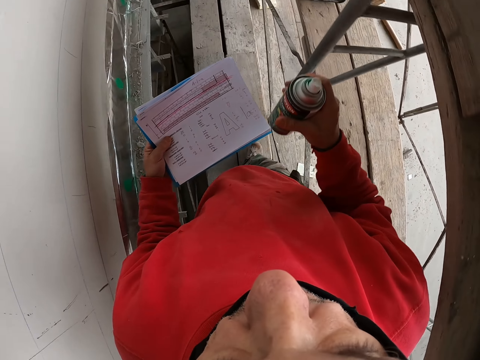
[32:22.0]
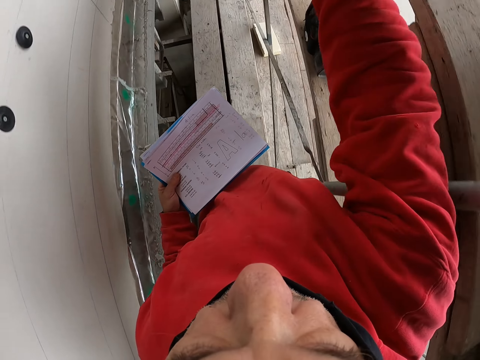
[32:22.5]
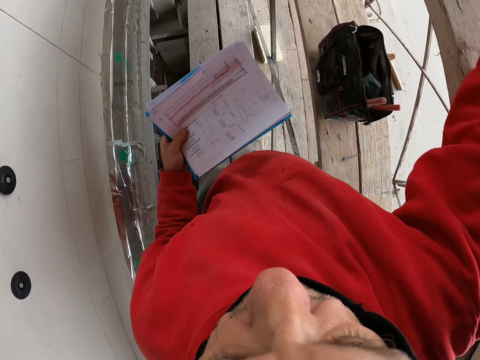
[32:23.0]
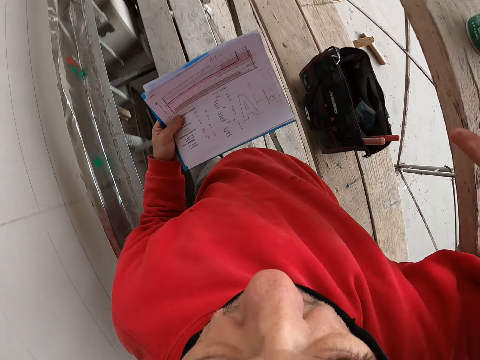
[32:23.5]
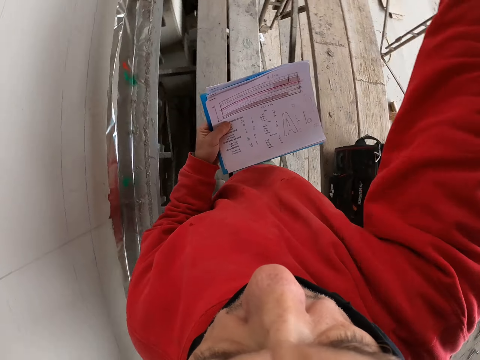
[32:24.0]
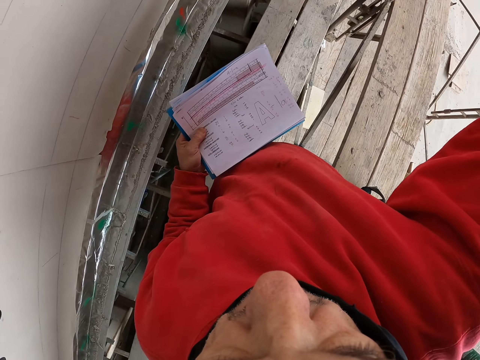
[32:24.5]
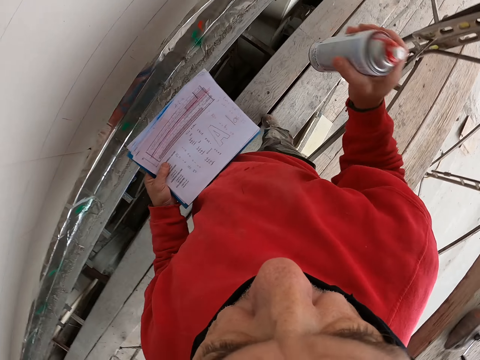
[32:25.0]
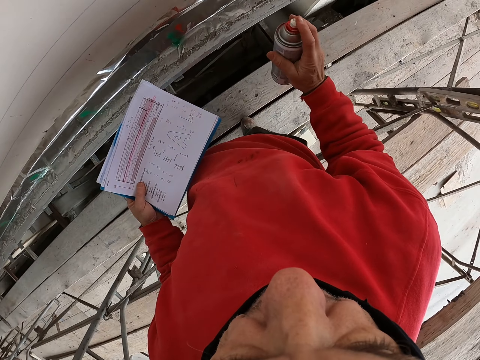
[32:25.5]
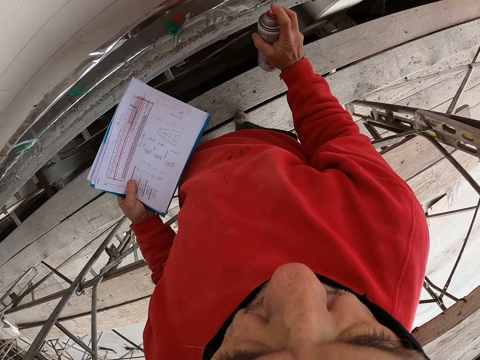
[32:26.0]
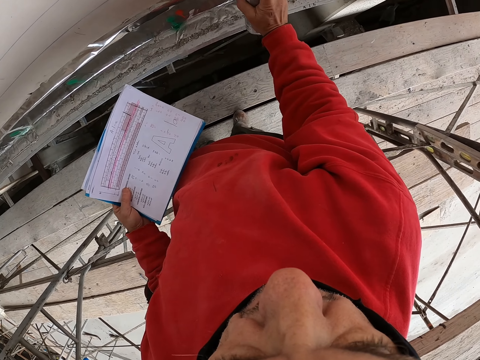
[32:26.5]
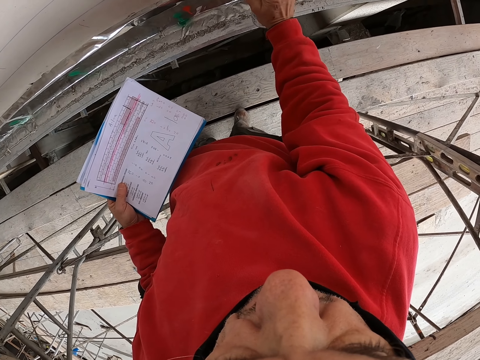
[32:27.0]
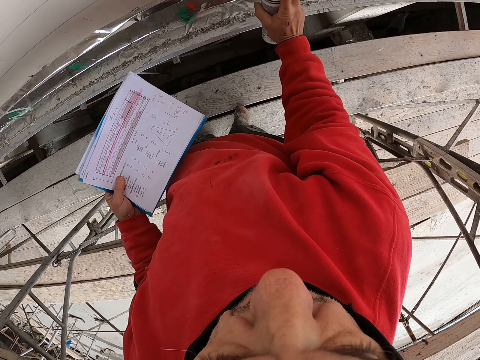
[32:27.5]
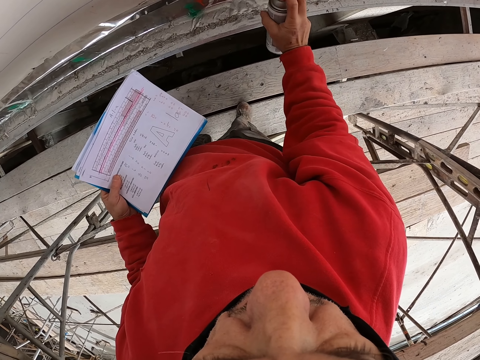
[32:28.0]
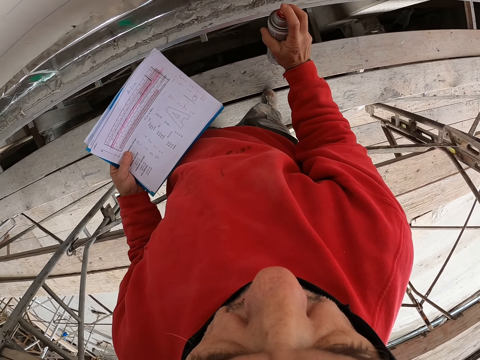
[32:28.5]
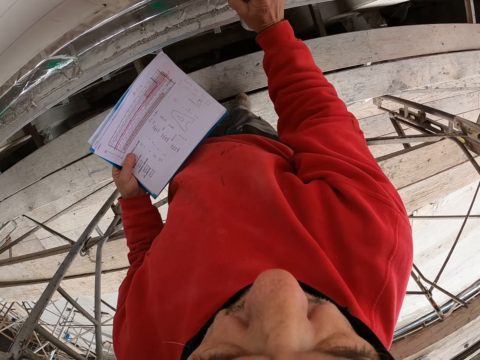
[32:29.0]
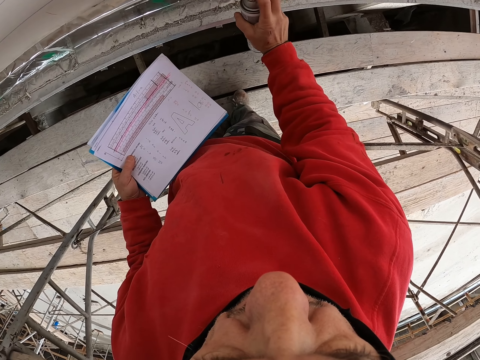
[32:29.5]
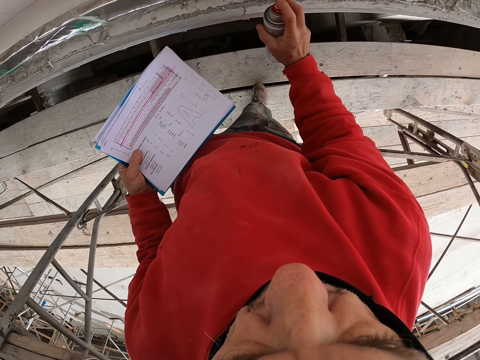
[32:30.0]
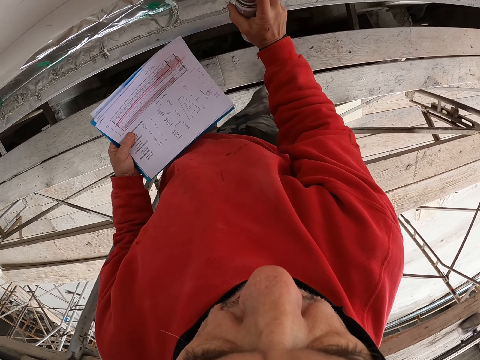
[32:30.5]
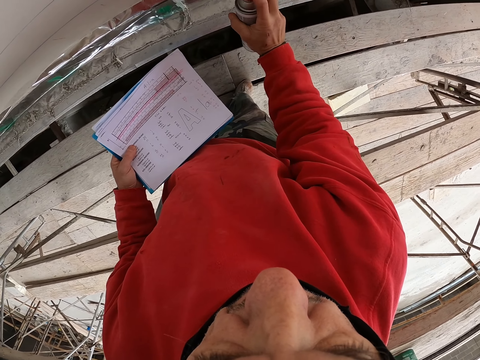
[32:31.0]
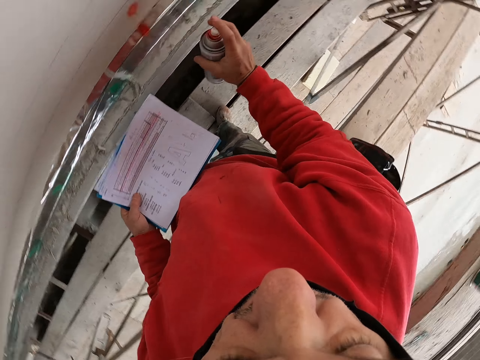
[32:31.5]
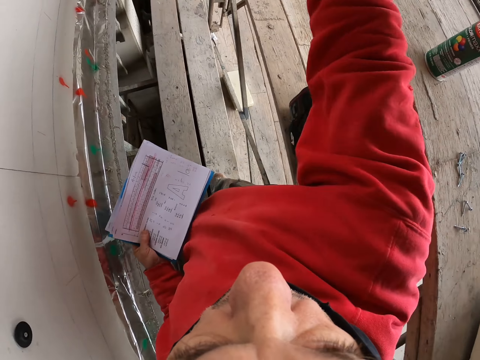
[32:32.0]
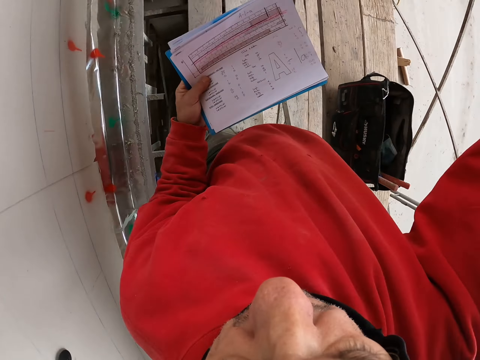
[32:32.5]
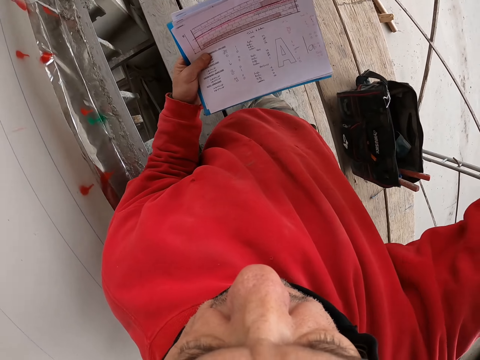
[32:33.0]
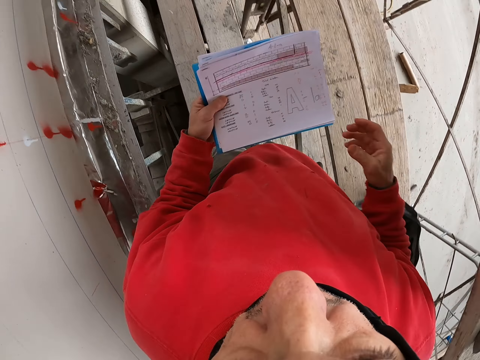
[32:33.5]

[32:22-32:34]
The camera wearer puts the paint spray on the upper shelf. He picks up another spray paint from the upper shelf. He shakes the spray paint back and forth. He sprays the wall. He sprays on the piece of wood. He puts the paint spray on the upper shelf. He stretches his hand.

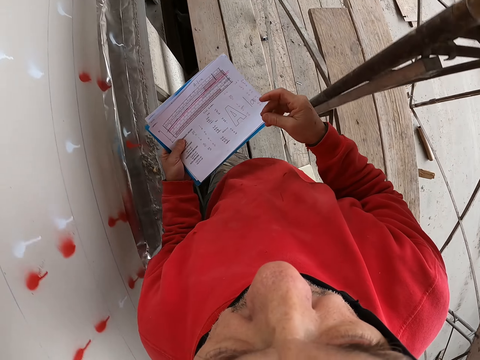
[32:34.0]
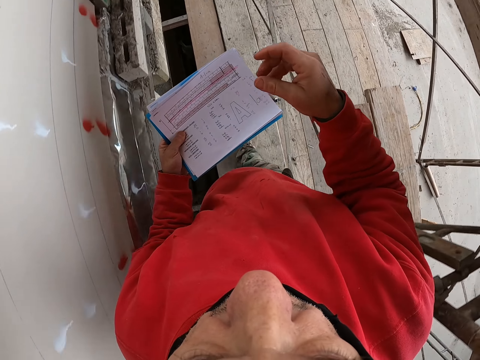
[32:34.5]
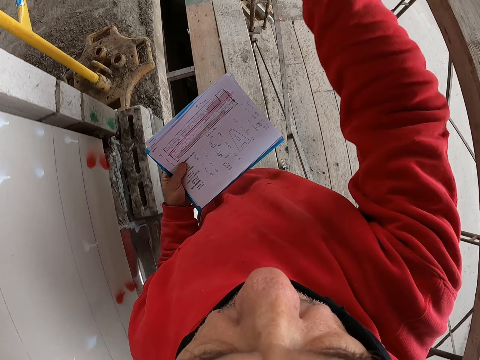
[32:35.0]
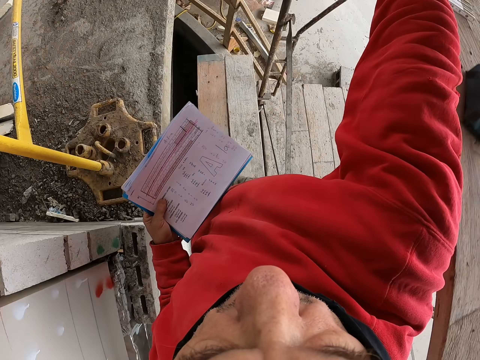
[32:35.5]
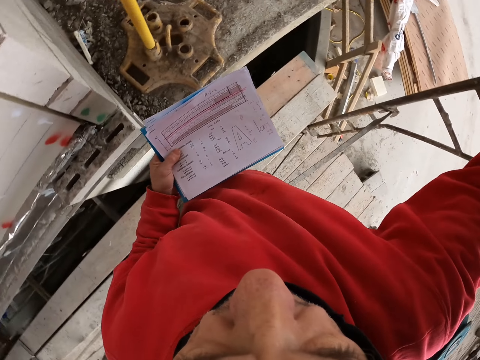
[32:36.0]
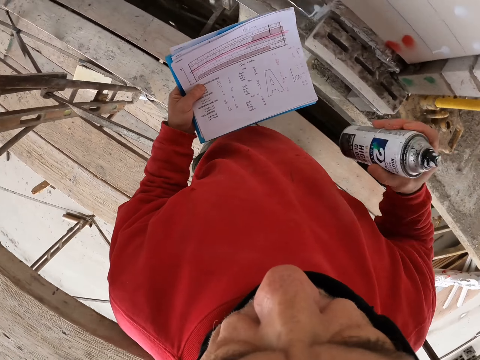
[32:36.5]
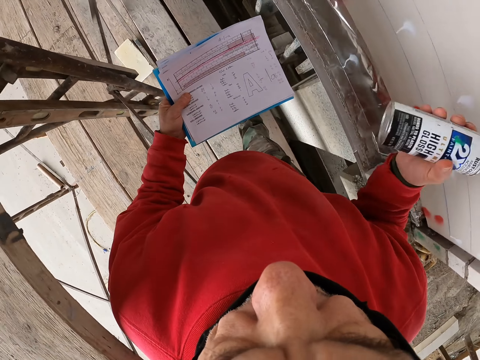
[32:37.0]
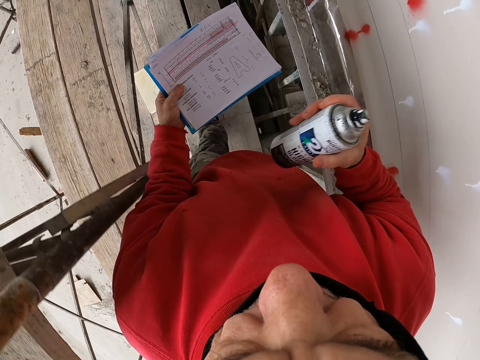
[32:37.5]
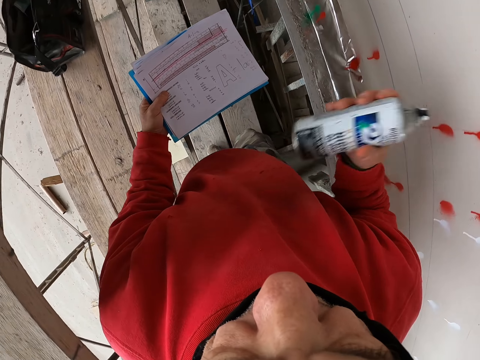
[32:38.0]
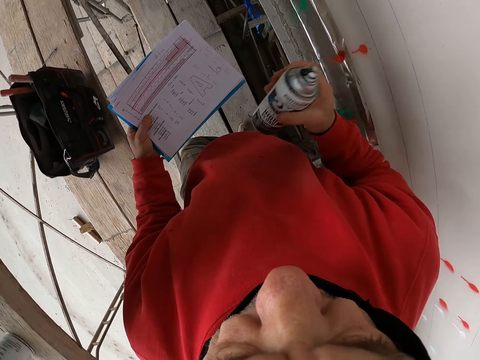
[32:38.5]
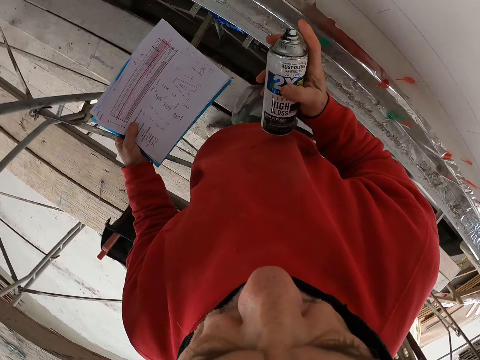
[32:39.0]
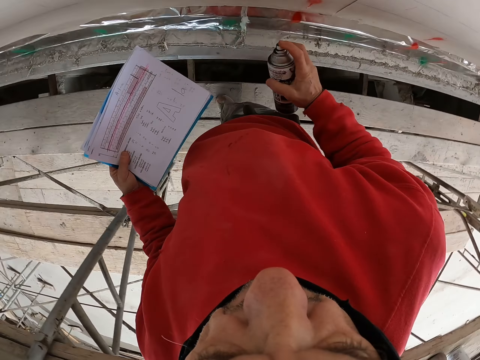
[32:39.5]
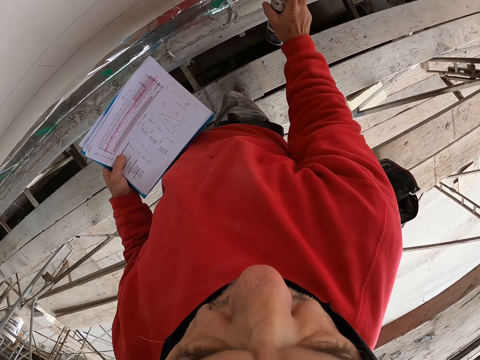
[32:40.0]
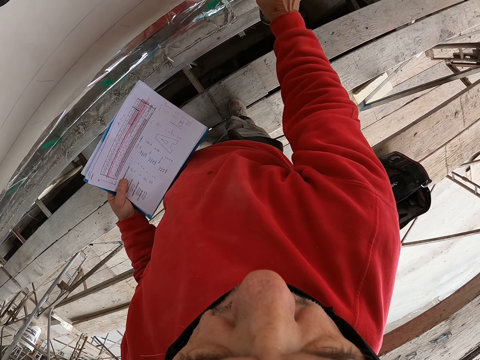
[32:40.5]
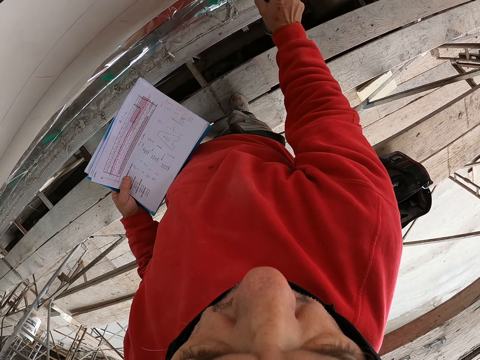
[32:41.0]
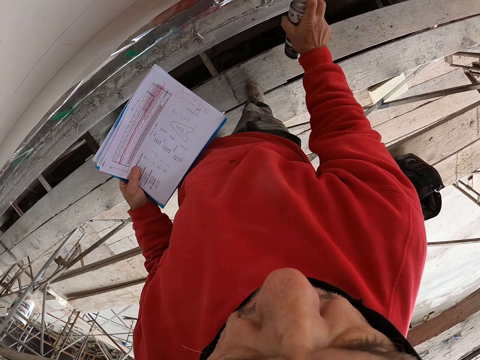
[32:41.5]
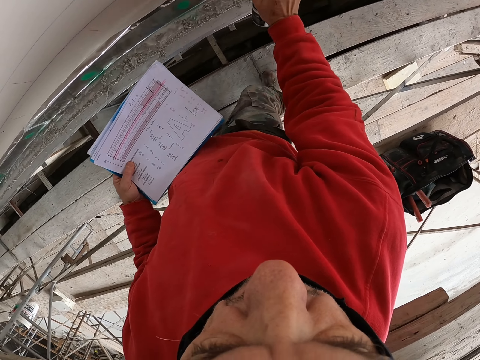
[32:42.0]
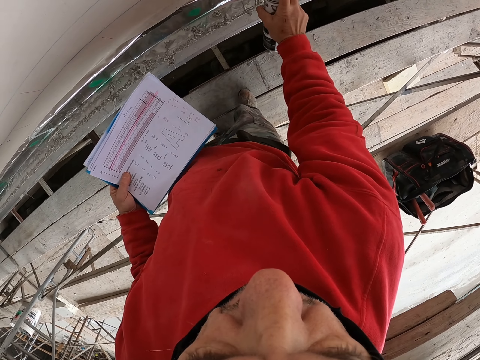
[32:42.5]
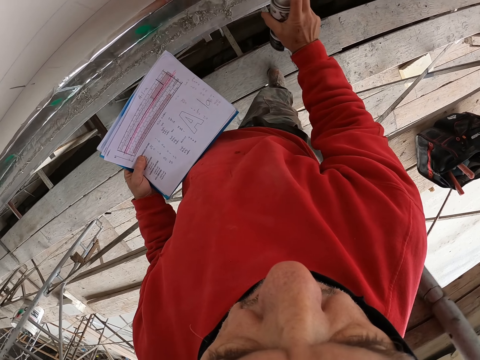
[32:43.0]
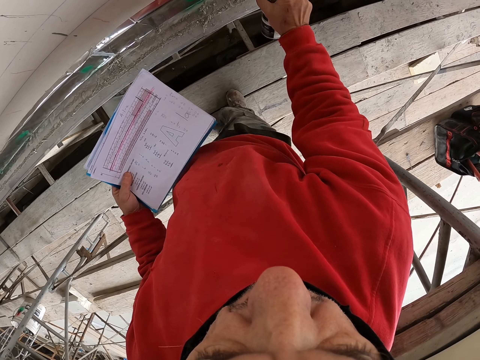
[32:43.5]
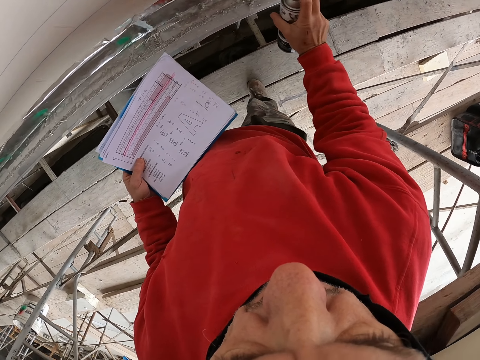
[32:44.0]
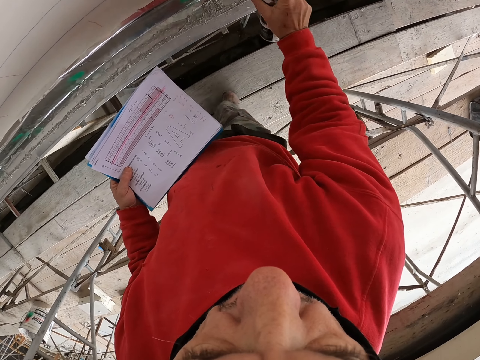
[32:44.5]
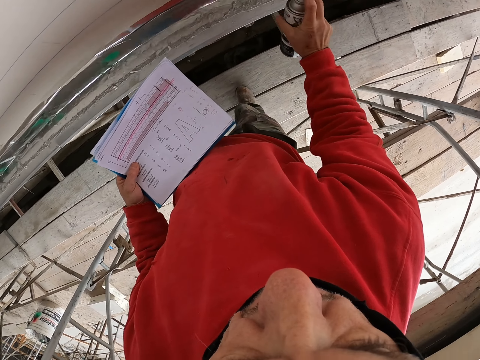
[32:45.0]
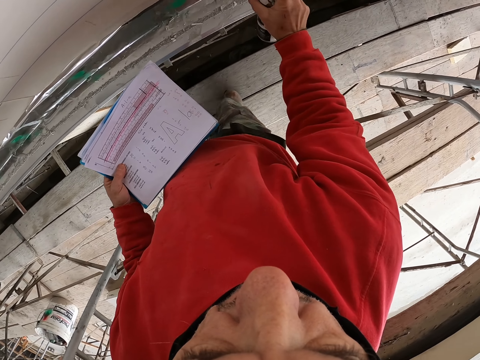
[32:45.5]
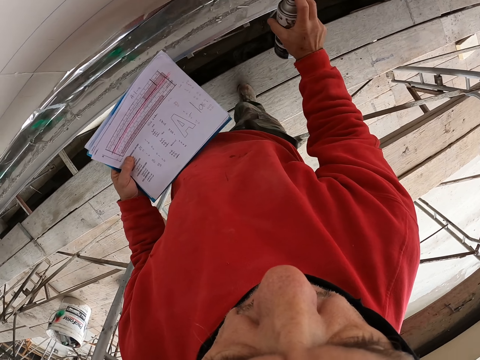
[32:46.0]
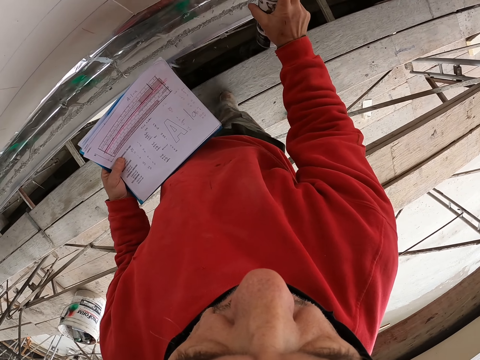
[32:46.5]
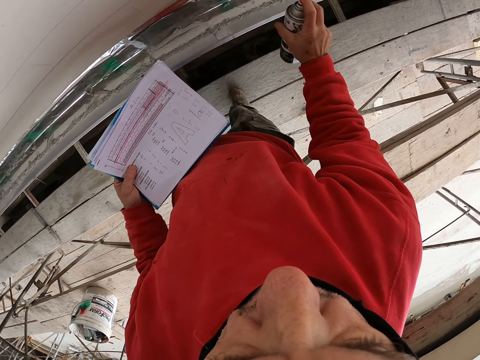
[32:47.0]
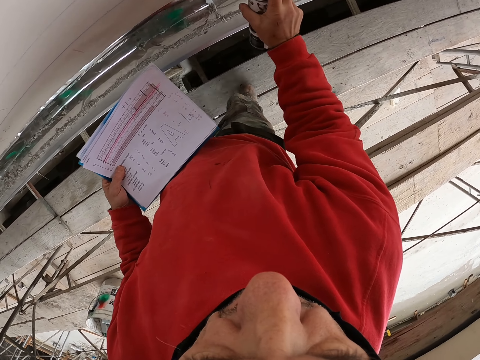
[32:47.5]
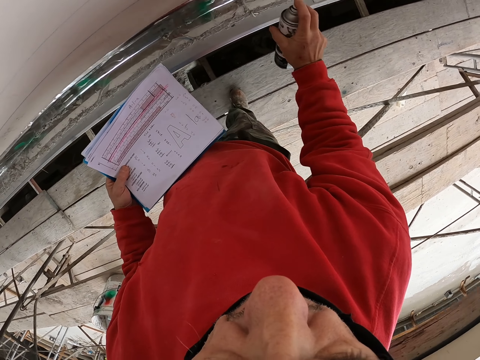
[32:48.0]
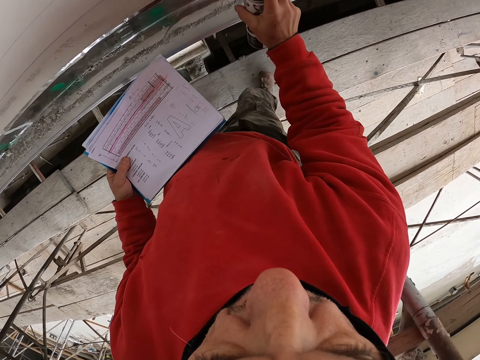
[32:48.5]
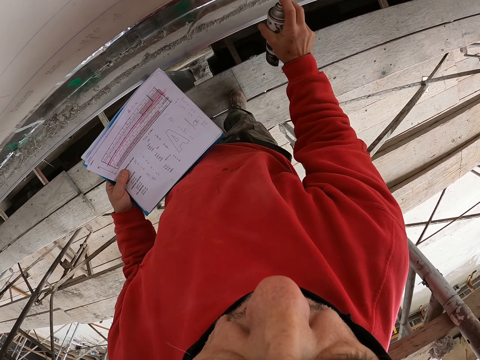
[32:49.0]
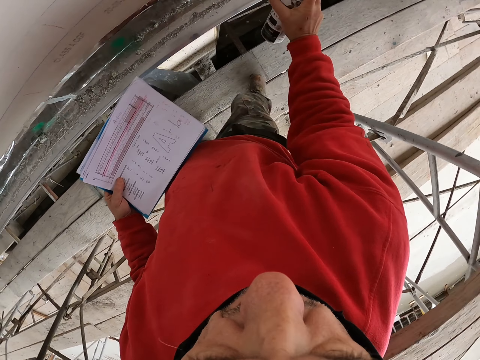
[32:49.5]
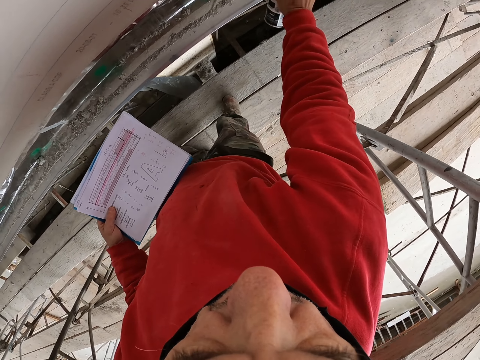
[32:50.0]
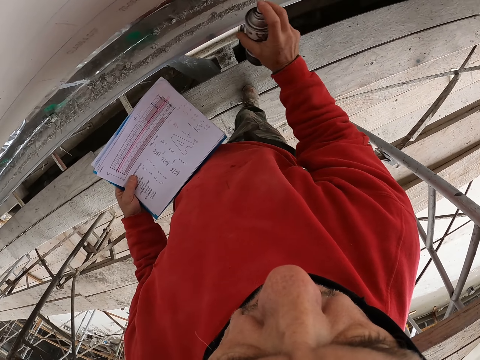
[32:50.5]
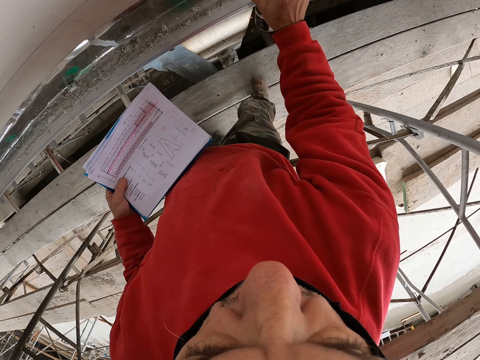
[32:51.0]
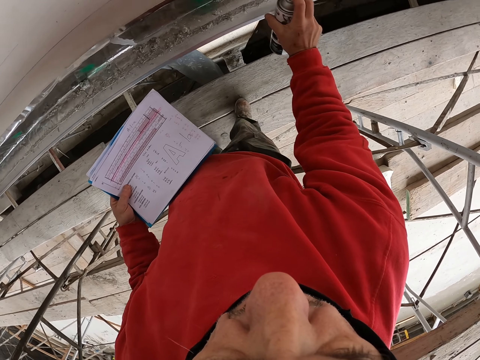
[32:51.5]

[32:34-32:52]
The camera wearer walks a few steps. They pick up another spray paint from the upper shelf. They shake the spray paint back and forth. They spray the wall. They spray the piece of wood.
